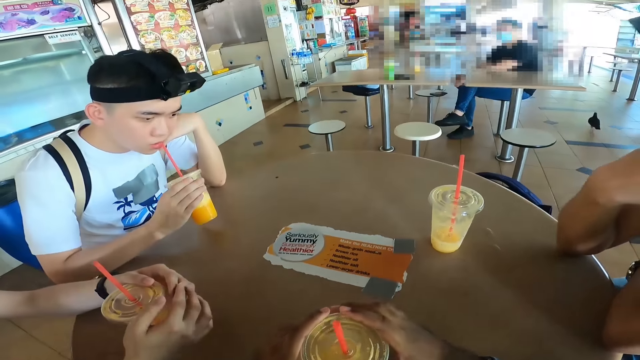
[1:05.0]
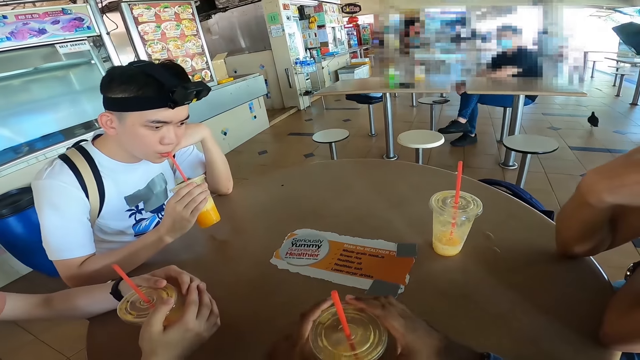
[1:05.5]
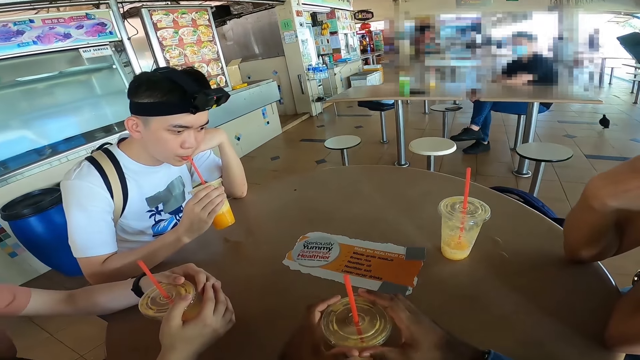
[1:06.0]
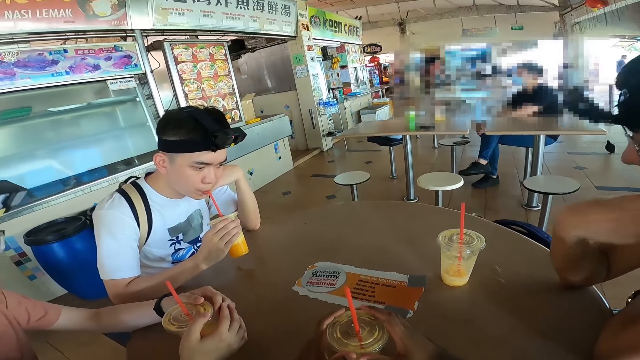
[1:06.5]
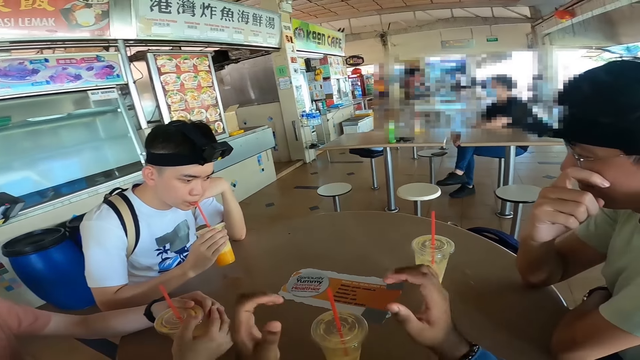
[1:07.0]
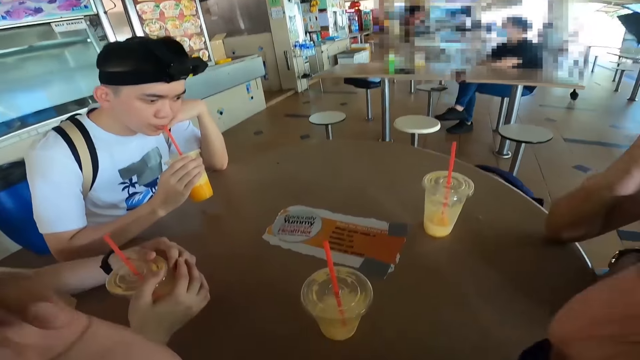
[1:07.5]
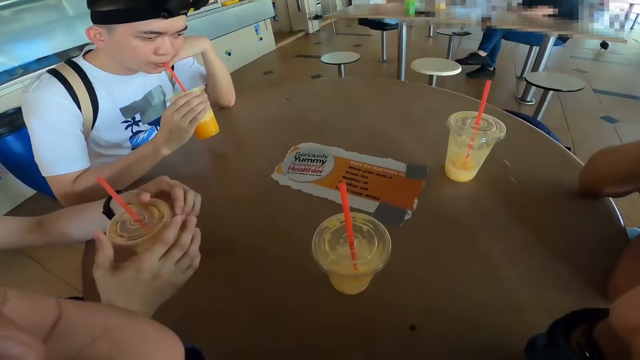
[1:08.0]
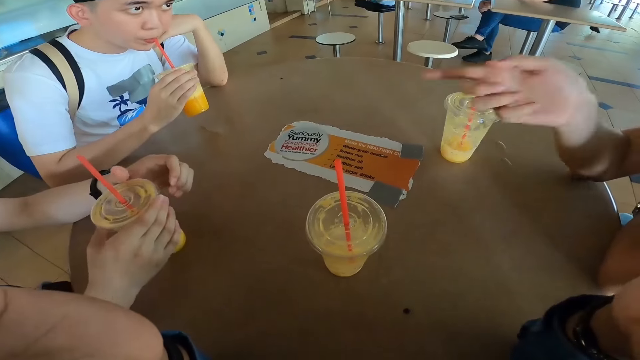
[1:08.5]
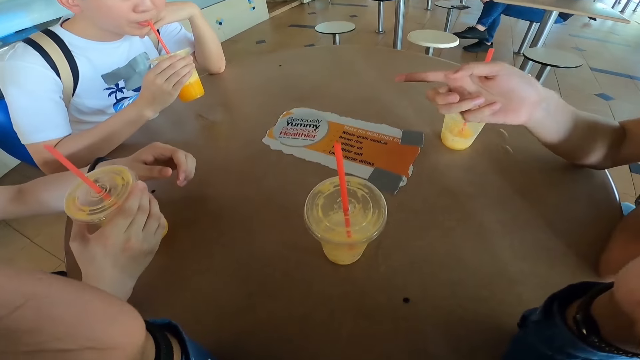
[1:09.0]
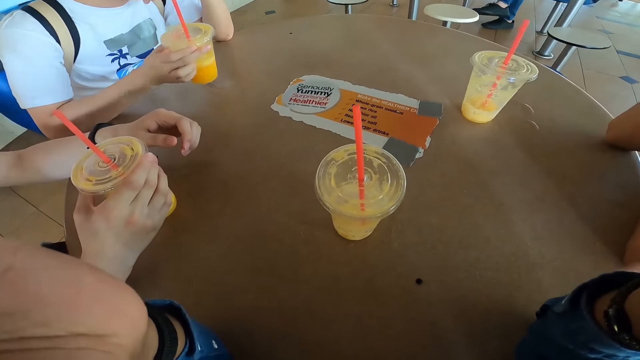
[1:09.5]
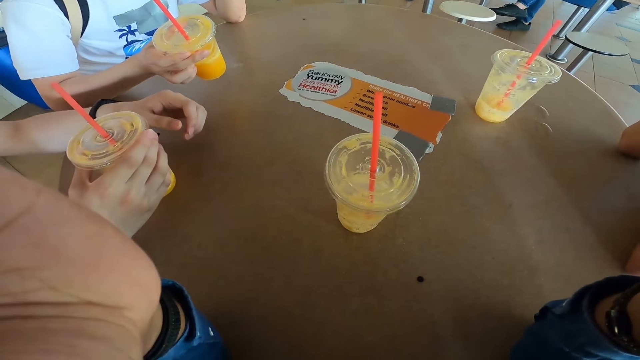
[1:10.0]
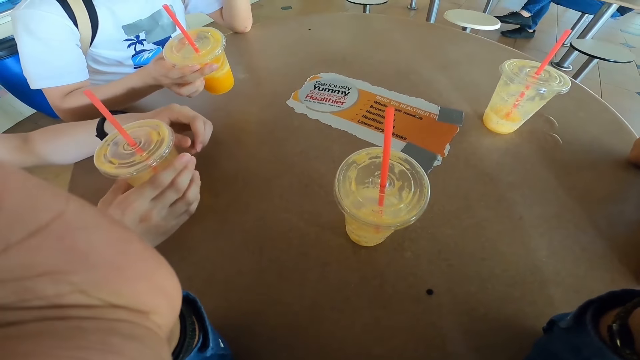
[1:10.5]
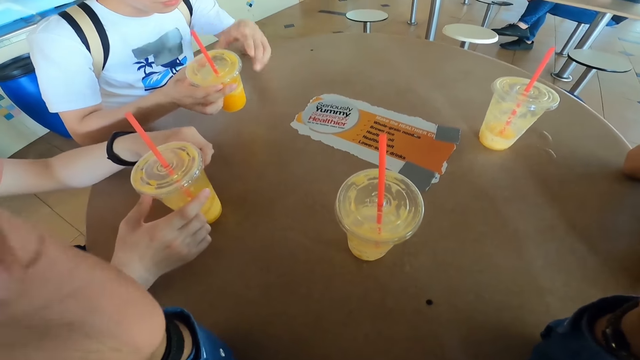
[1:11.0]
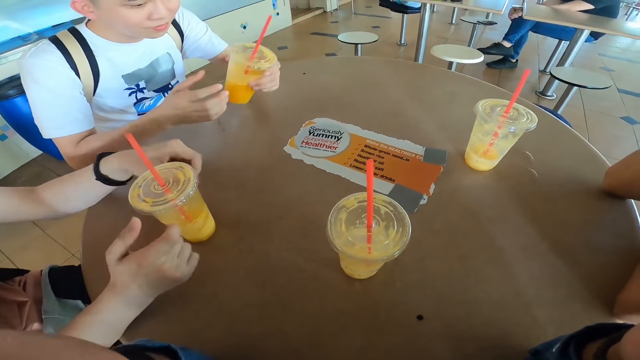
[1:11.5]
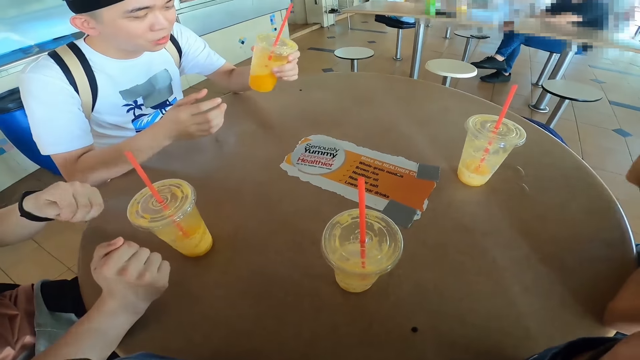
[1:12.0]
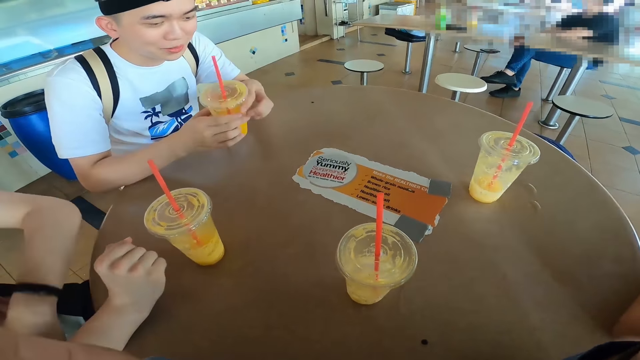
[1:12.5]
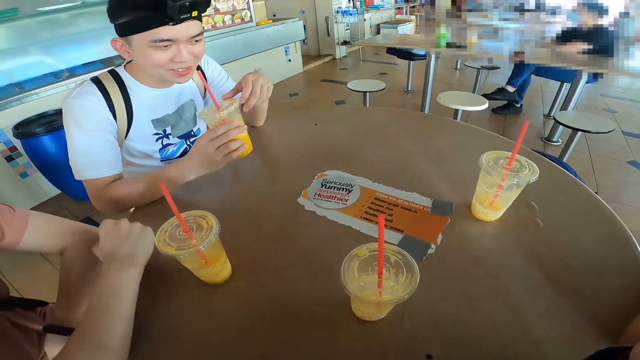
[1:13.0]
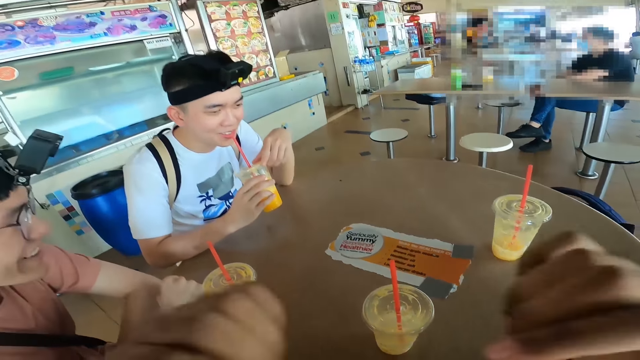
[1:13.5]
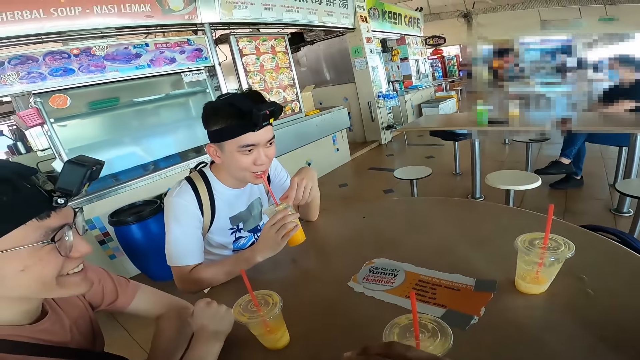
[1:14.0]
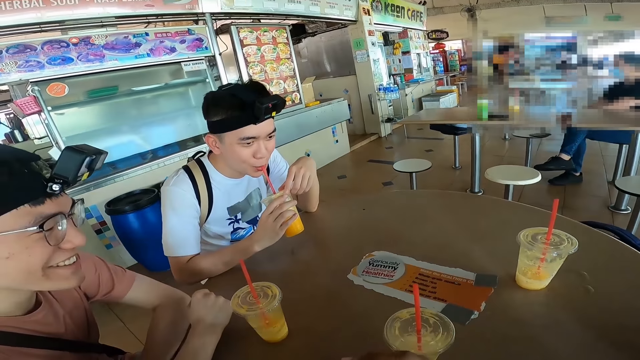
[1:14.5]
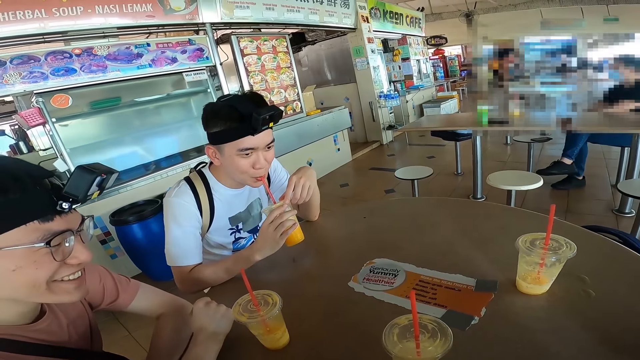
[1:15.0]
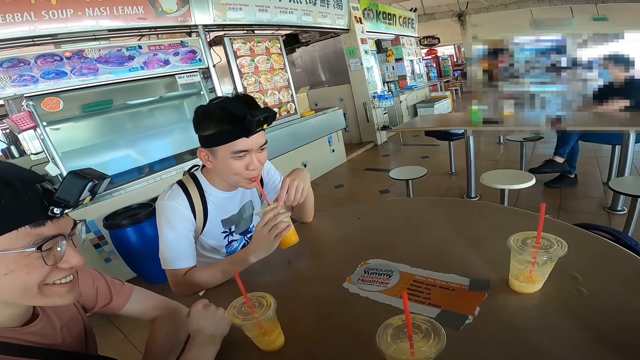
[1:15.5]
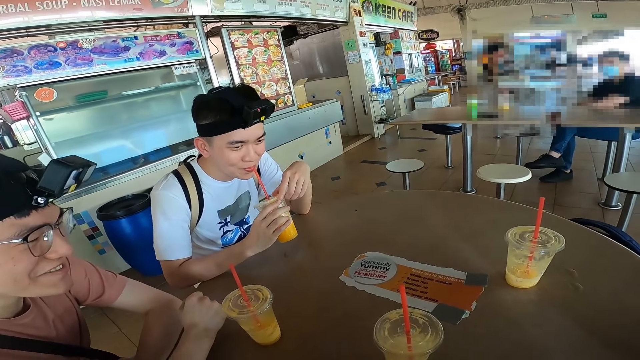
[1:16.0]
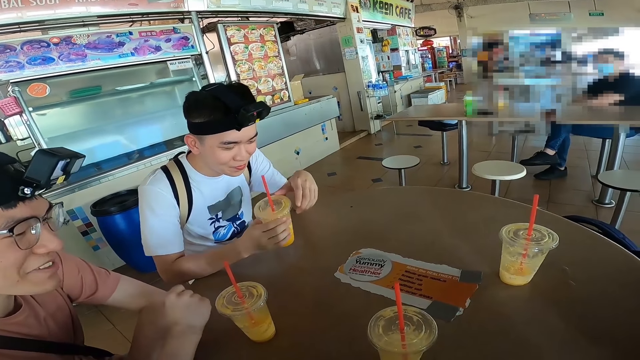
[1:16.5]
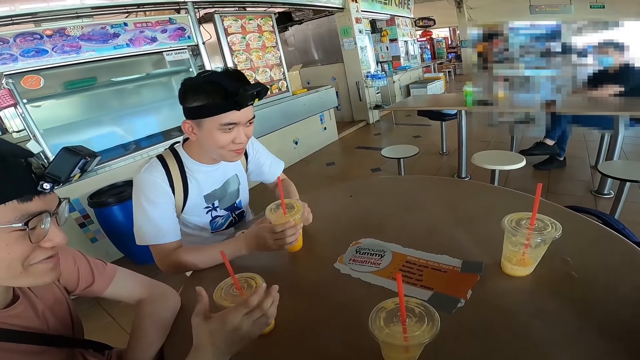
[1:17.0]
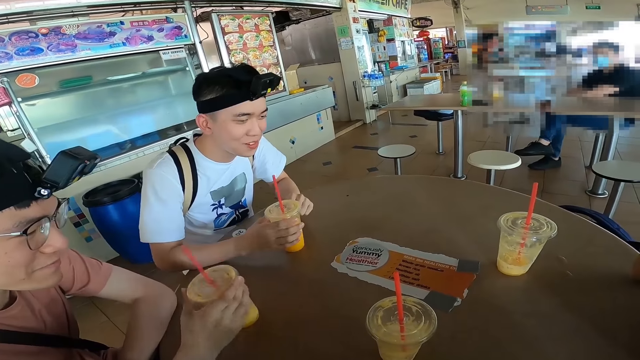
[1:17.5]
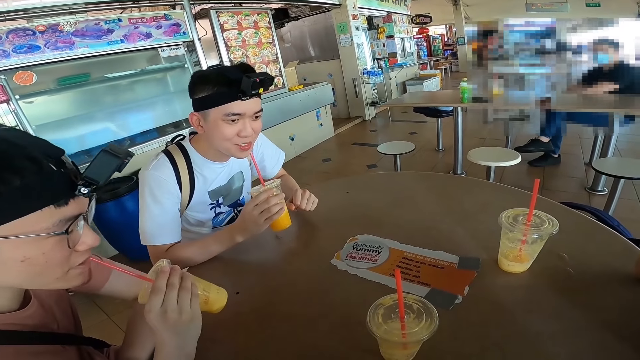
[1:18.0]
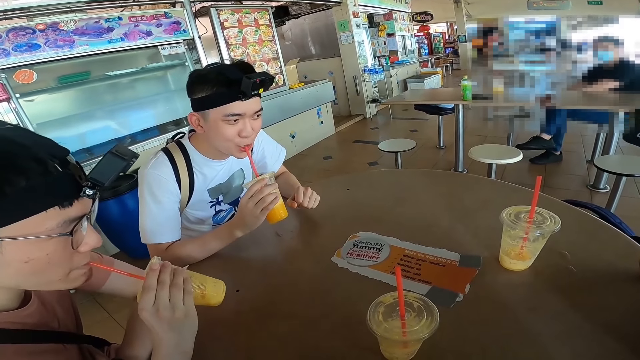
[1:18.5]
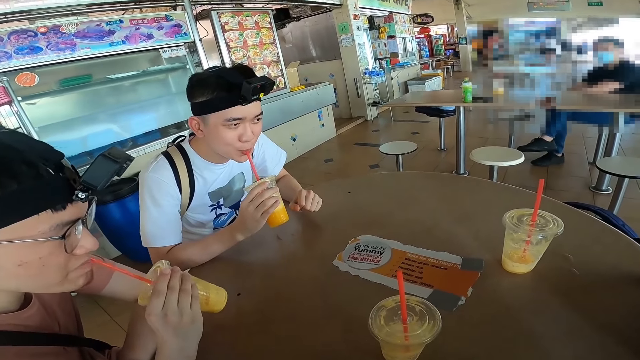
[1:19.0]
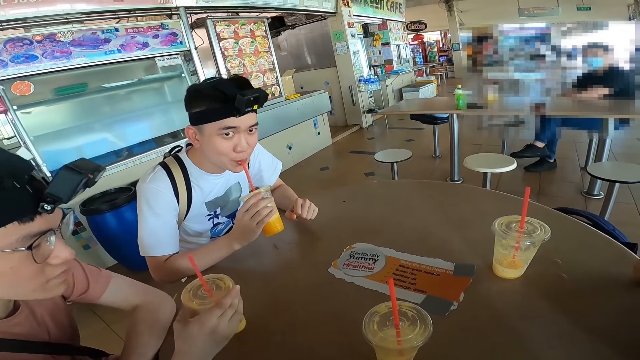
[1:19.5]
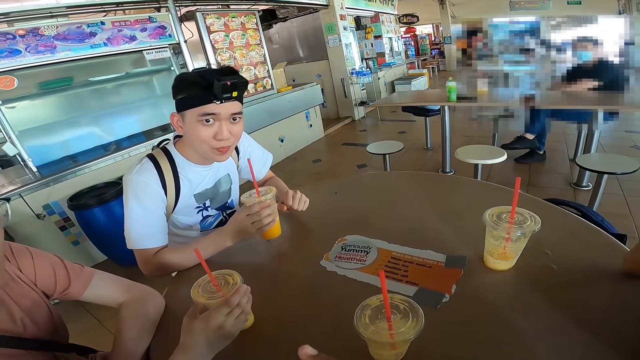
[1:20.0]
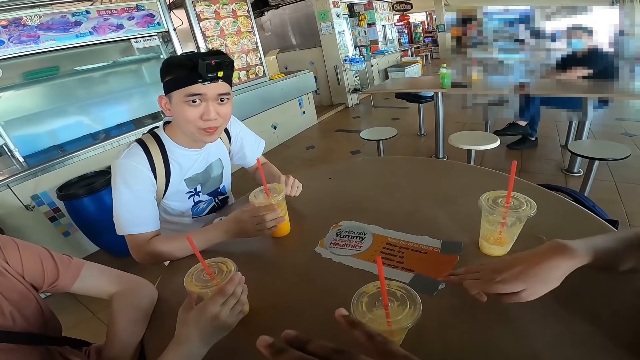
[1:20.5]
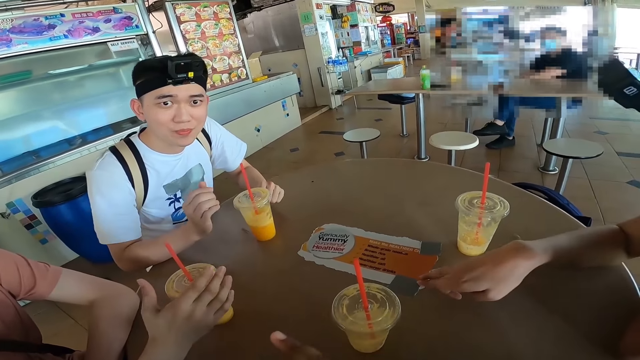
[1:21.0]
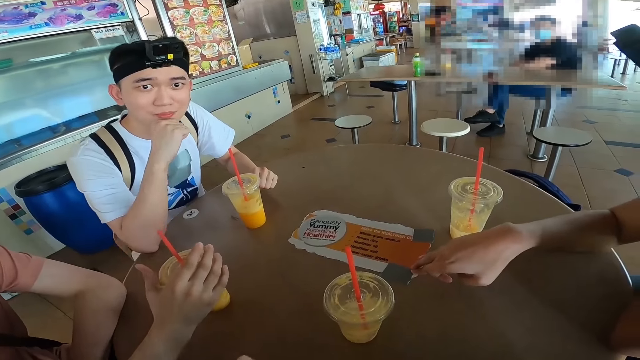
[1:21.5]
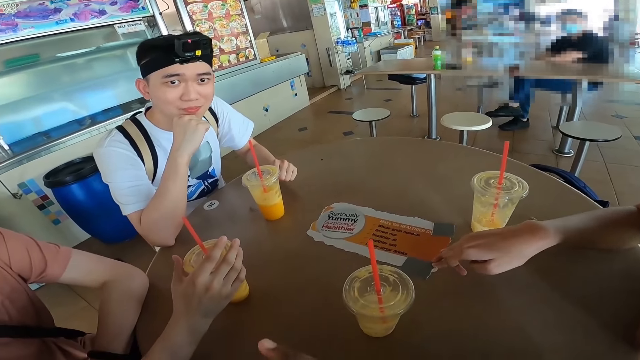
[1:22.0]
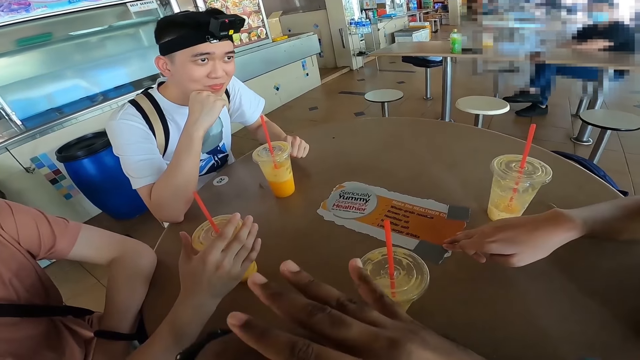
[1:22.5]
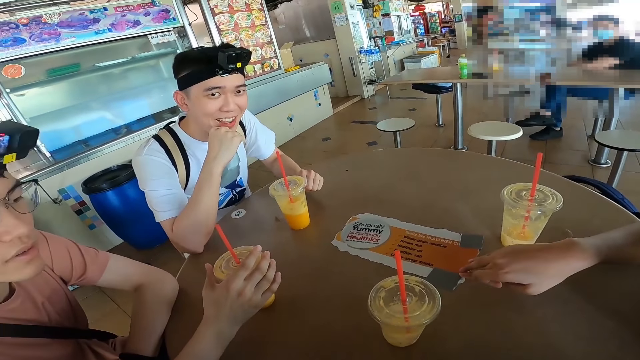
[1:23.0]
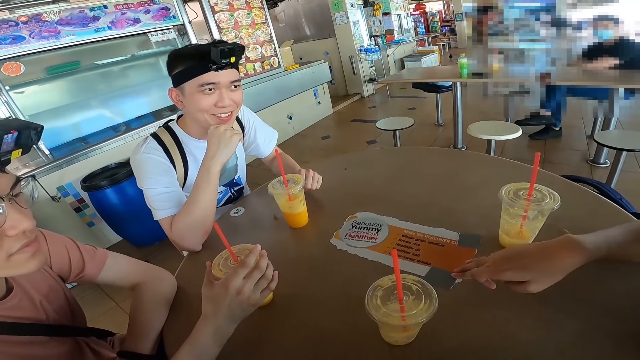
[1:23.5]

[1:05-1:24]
The camera wearer lifts hands up. A man interacts with two other people and the camera wearer. The camera wearer interacts with the two people and the man.
